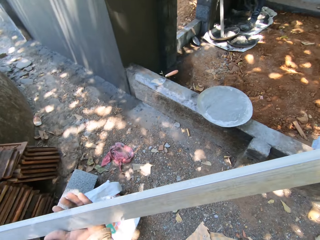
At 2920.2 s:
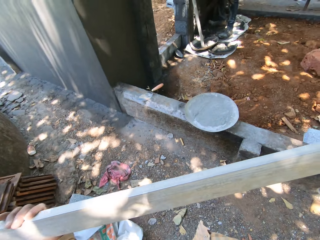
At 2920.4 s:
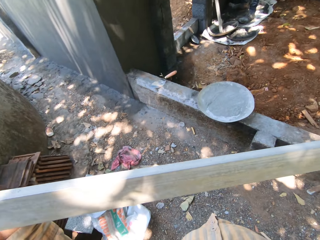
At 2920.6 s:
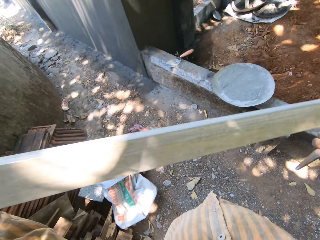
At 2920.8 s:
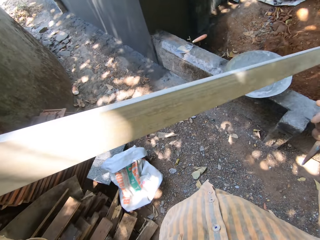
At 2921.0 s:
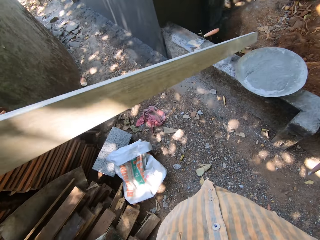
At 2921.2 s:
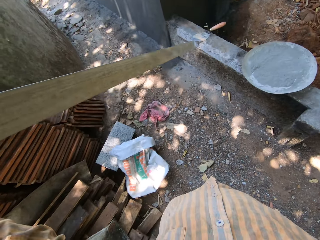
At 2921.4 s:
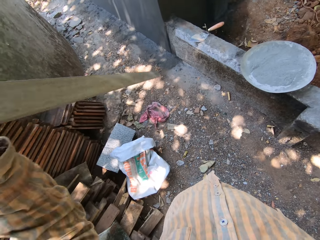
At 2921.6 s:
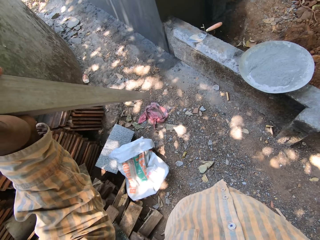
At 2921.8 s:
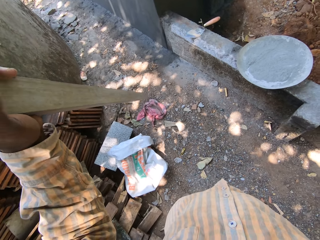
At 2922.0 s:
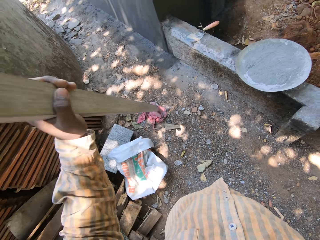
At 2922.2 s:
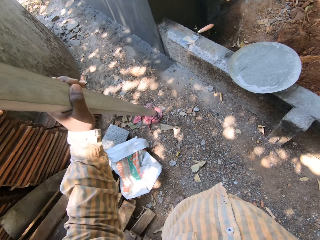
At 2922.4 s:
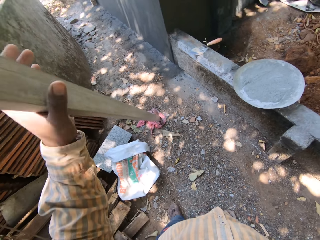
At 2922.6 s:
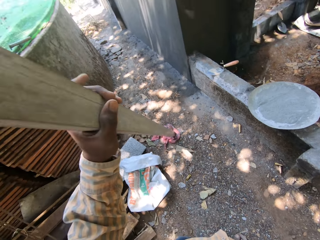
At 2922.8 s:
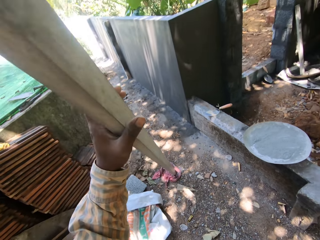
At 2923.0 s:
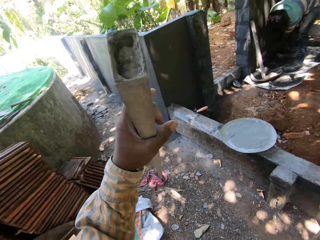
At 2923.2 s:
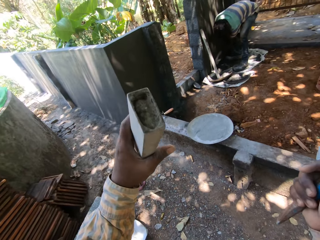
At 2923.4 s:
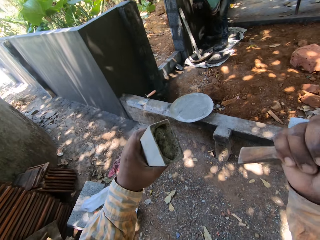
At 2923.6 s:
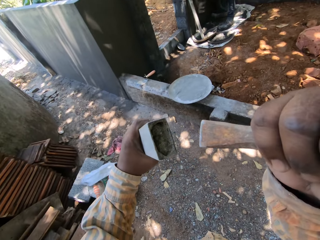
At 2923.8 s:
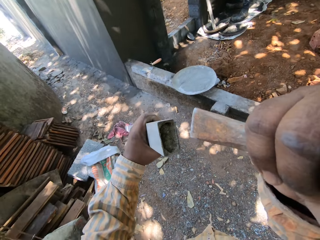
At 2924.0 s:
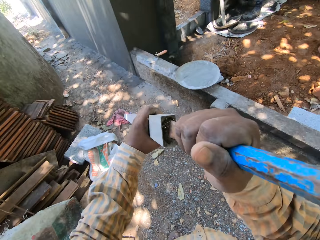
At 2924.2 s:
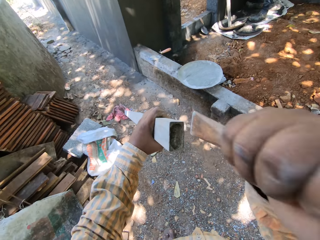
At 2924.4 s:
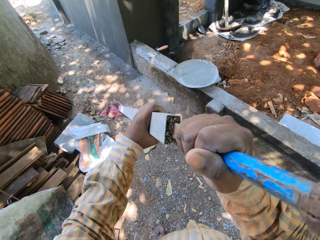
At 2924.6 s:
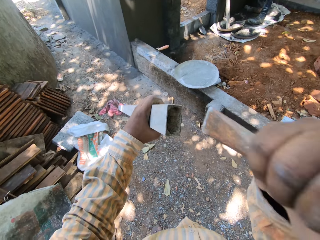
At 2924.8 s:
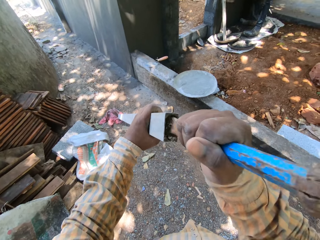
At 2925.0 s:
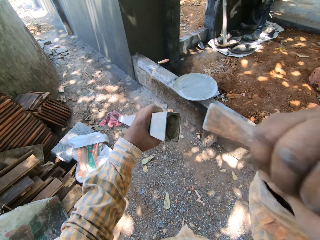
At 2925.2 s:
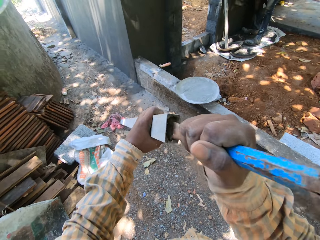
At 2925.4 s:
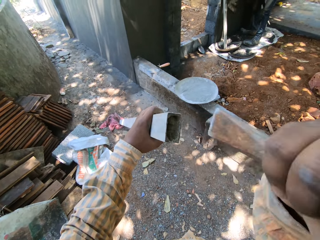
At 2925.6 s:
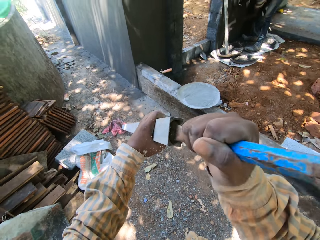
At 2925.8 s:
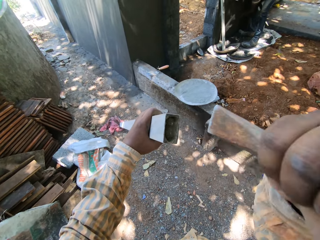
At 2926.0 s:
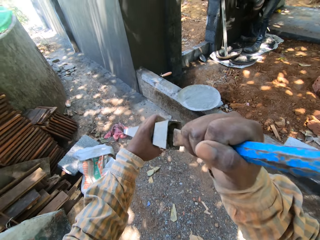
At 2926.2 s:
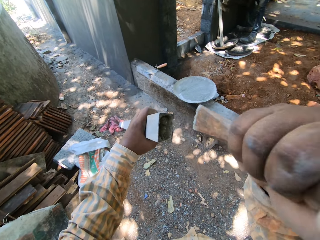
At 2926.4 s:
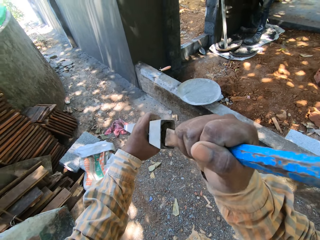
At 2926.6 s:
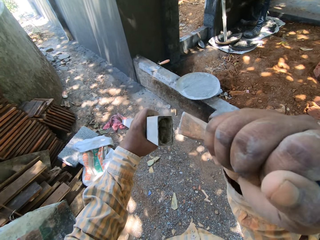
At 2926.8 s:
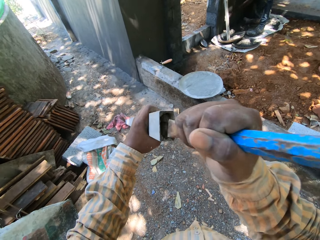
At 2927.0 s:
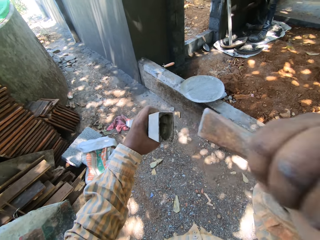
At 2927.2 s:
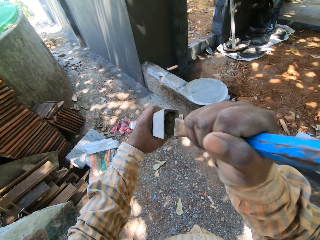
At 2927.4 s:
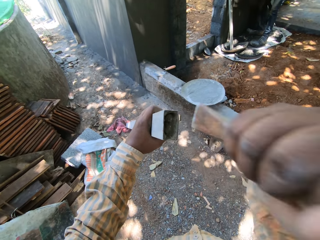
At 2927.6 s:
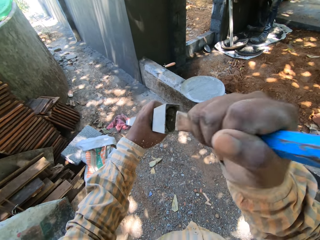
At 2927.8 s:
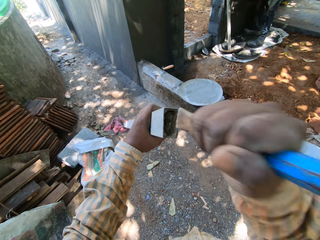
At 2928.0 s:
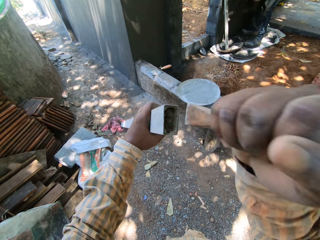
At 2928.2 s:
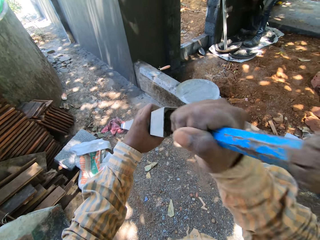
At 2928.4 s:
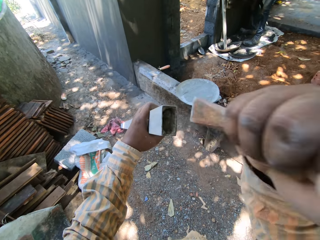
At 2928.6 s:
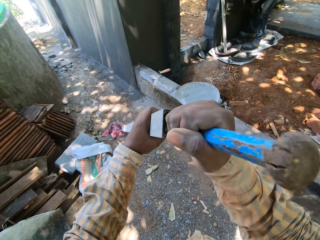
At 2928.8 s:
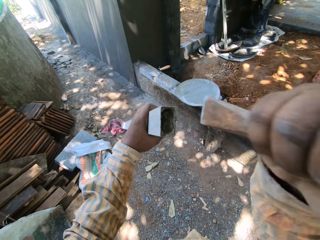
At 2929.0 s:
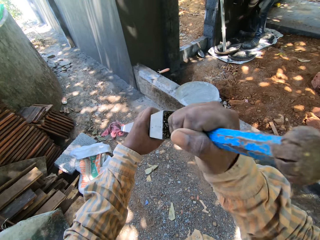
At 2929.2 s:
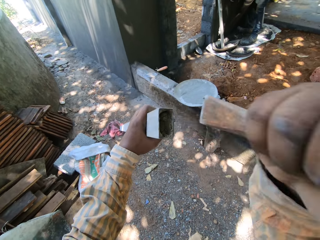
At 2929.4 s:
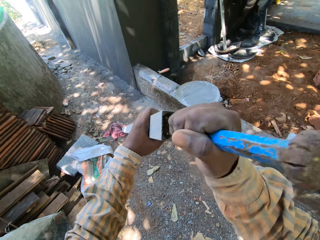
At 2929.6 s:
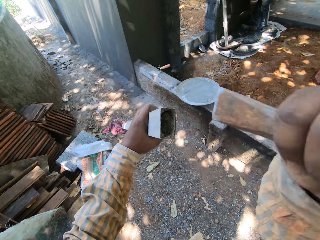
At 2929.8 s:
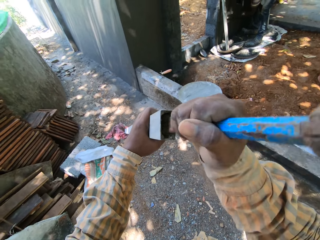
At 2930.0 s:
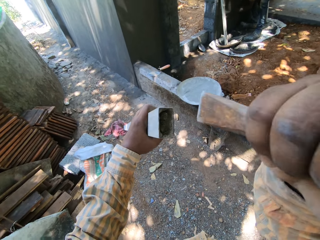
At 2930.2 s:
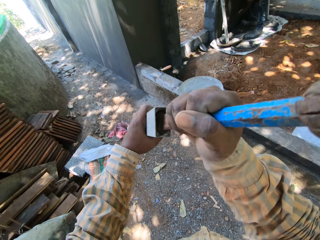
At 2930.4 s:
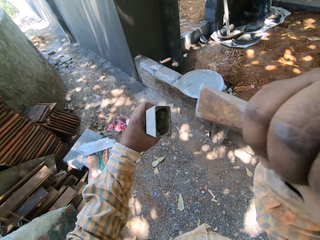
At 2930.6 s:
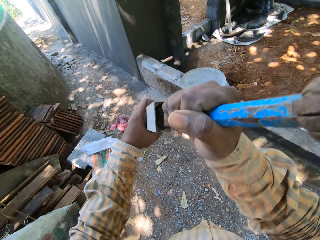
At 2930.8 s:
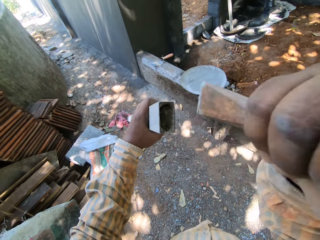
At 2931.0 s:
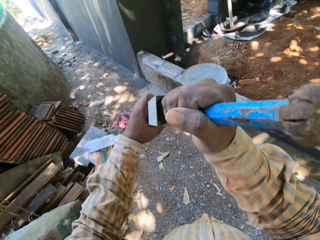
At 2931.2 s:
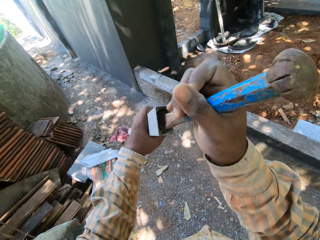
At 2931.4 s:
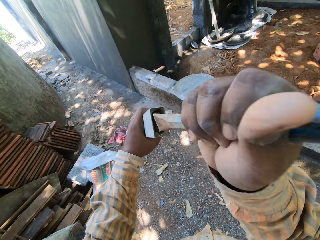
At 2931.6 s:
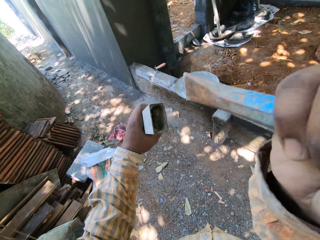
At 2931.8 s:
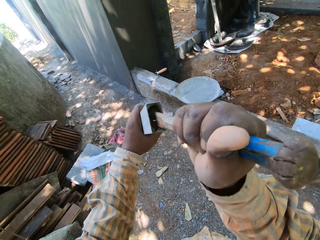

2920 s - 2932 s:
The camera wearer rotates the rod with his left hand. He drops the rod in his left hand on the cloth on the ground. He hits the chisel in his right hand on an end of the rod in his left hand.

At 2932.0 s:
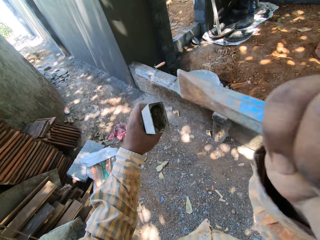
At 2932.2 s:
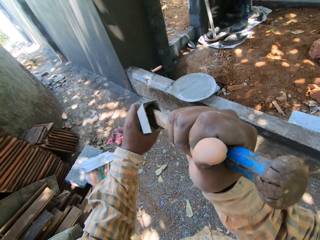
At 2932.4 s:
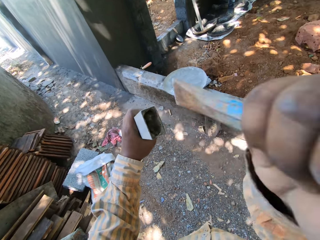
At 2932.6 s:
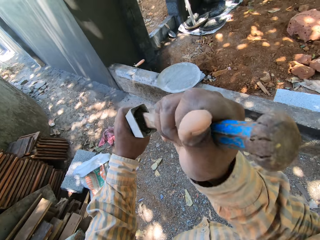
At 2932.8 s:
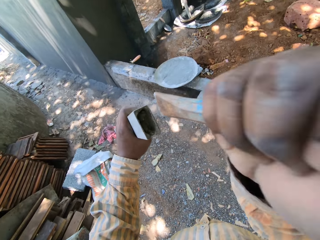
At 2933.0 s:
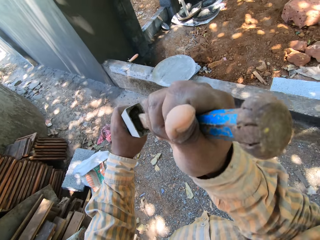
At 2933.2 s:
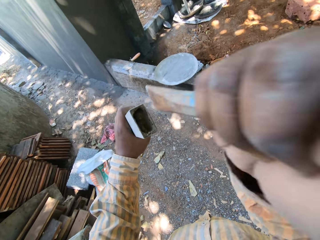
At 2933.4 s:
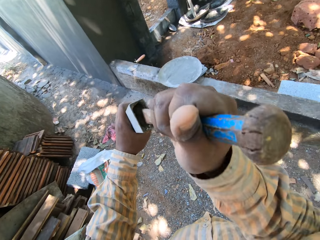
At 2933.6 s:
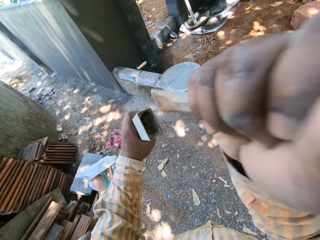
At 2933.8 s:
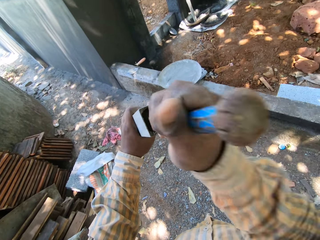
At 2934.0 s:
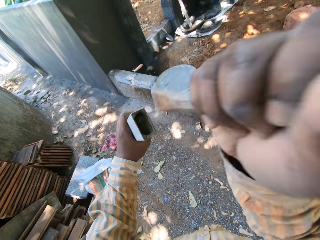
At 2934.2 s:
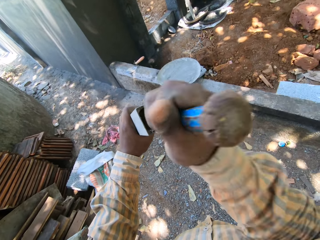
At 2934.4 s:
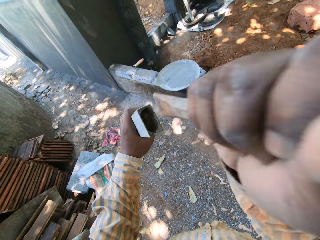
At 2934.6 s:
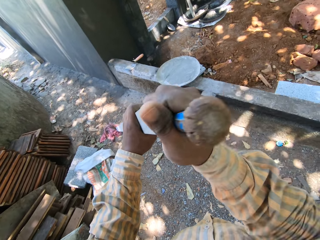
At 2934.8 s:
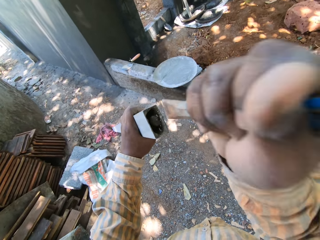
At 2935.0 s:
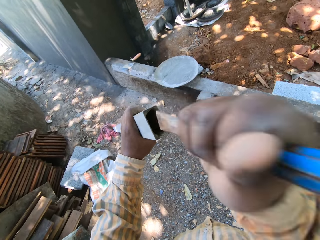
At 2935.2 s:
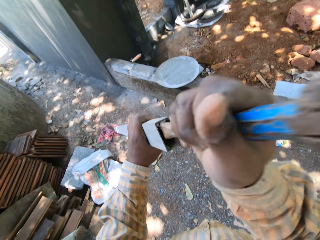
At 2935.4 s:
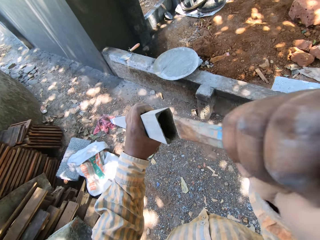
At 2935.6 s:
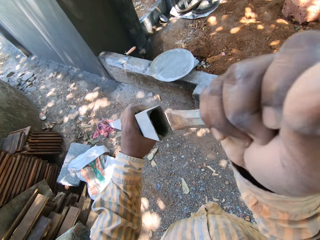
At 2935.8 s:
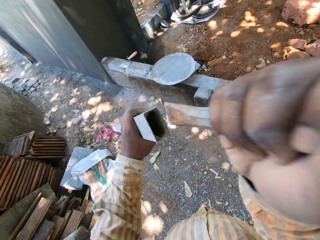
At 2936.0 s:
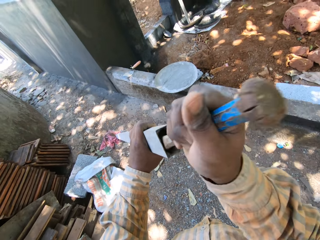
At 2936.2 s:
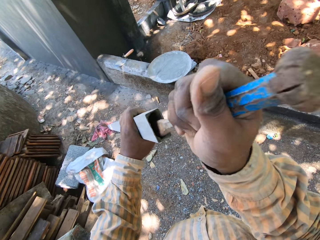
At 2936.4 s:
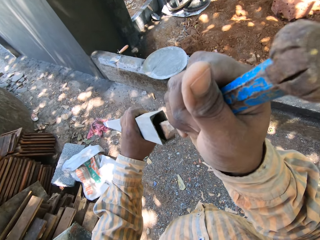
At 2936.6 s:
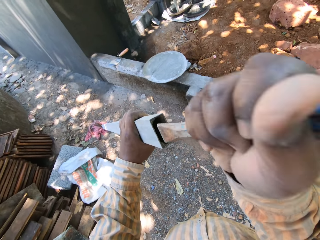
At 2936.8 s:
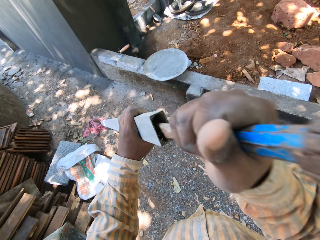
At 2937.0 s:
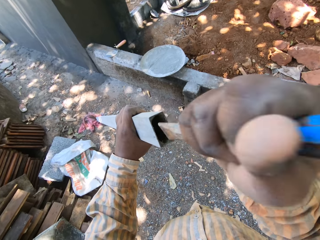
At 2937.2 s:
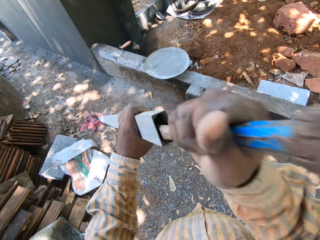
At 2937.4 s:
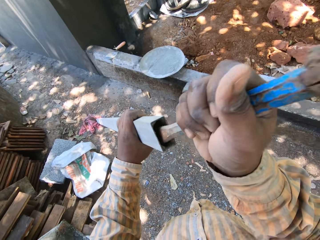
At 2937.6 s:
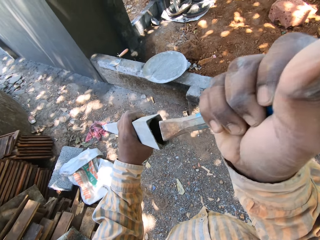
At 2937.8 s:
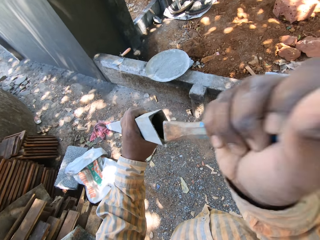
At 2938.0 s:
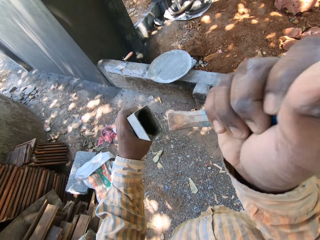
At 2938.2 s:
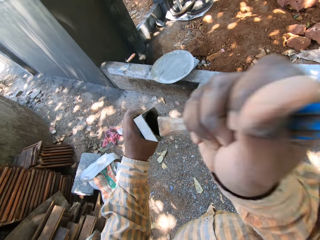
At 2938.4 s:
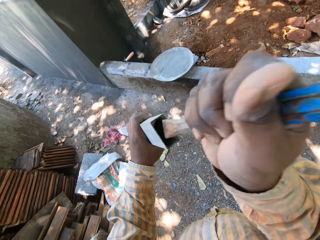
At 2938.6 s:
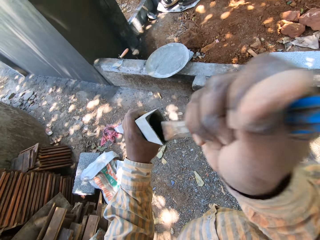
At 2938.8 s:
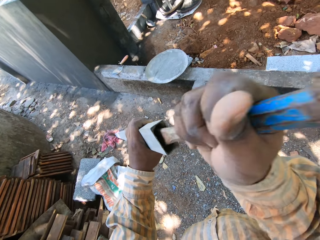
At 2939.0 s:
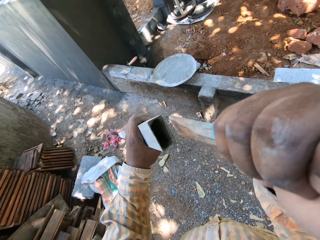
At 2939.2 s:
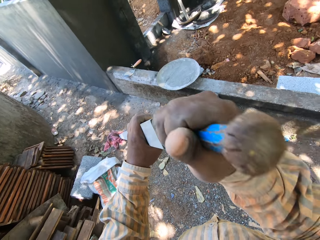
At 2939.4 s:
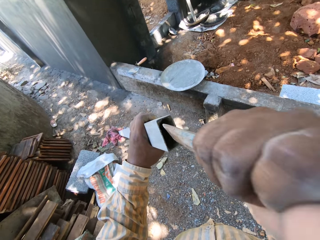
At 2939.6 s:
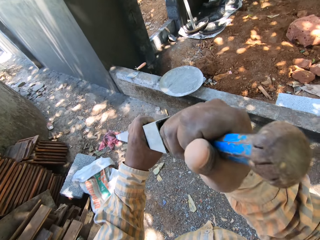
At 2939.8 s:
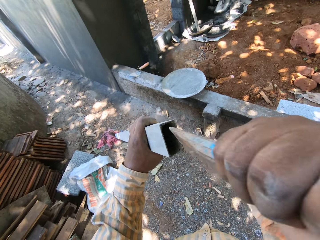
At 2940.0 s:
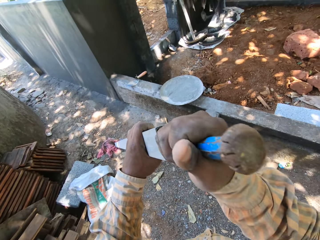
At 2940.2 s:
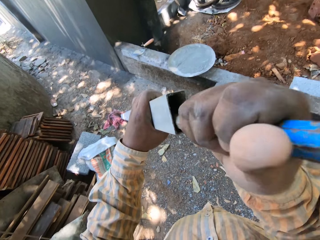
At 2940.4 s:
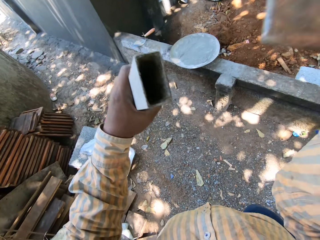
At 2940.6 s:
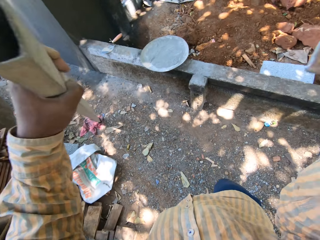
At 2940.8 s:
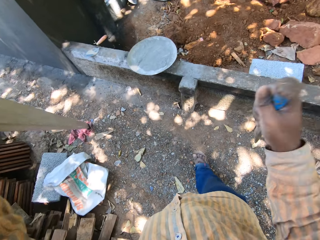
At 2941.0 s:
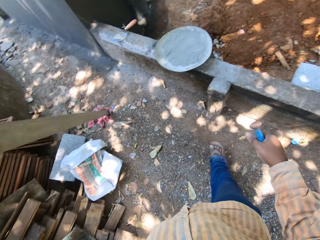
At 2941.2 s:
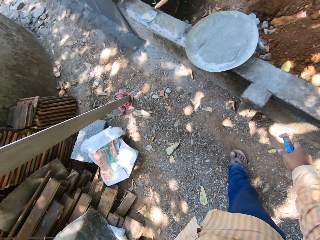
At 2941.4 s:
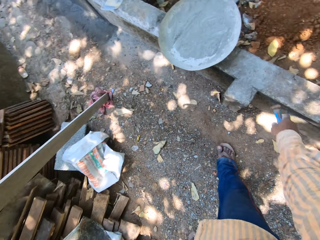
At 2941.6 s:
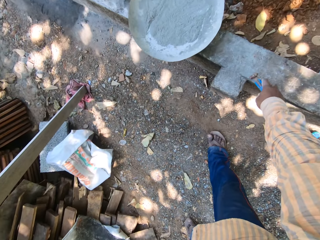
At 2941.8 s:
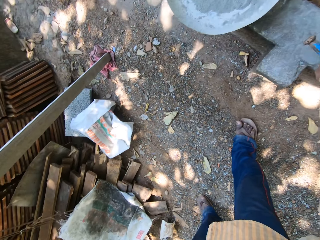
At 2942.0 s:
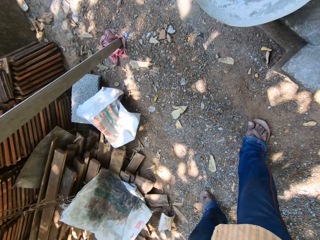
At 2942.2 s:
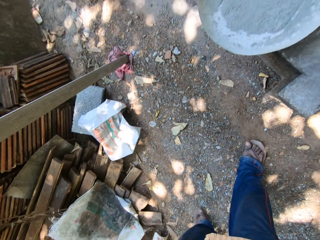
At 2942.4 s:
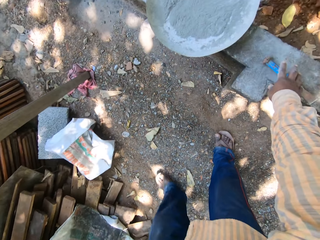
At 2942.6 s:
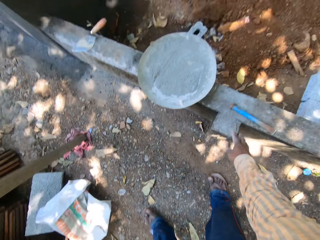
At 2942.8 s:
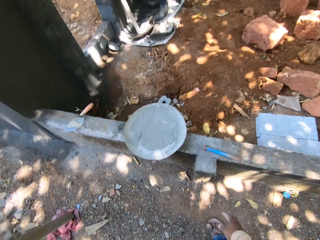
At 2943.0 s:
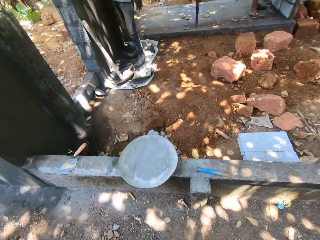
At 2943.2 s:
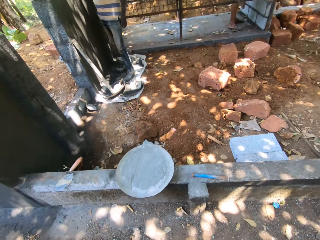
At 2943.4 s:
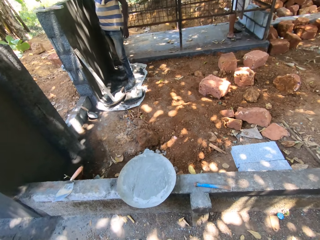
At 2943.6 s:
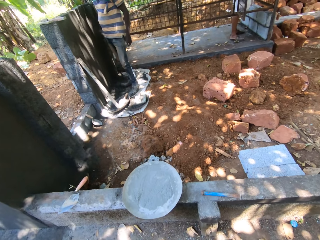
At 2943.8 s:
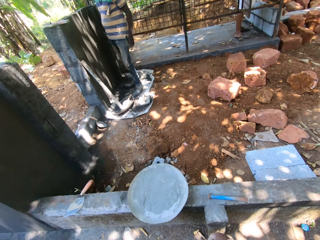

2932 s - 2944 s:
The camera wearer stops hitting the metal rod. He drops the chisel in his right hand on the fence.
